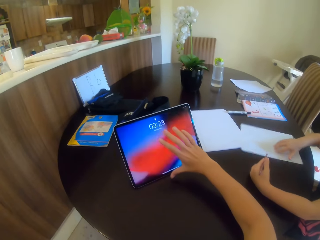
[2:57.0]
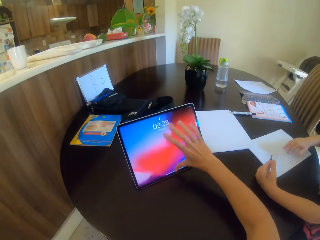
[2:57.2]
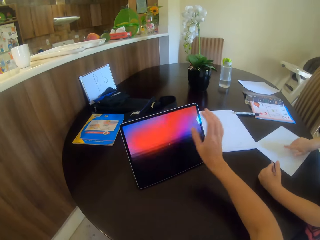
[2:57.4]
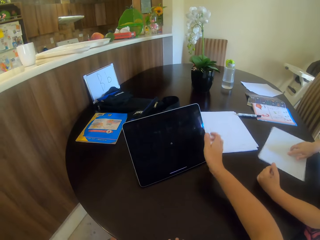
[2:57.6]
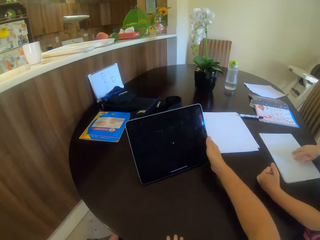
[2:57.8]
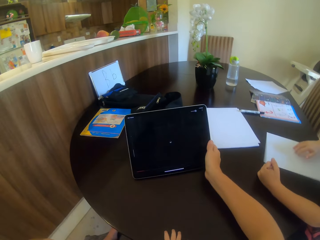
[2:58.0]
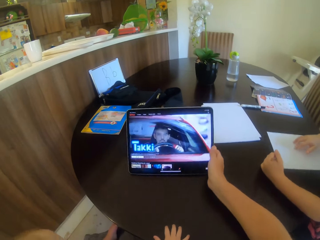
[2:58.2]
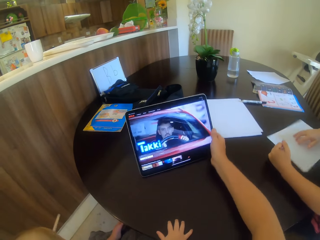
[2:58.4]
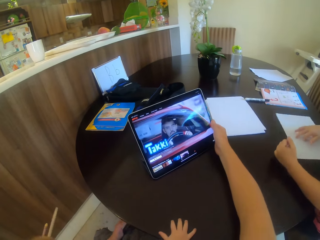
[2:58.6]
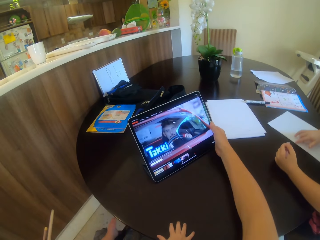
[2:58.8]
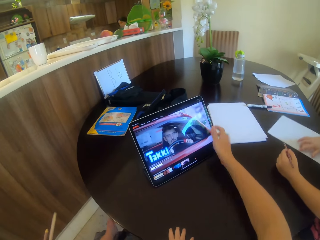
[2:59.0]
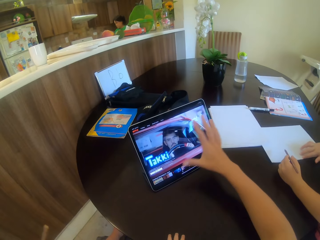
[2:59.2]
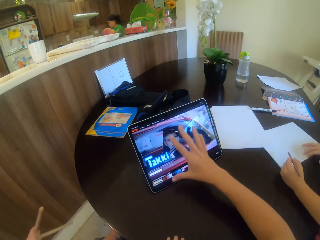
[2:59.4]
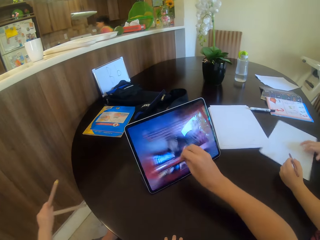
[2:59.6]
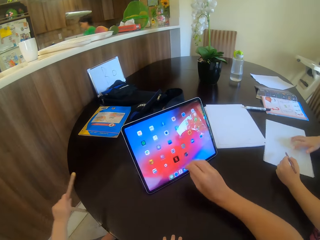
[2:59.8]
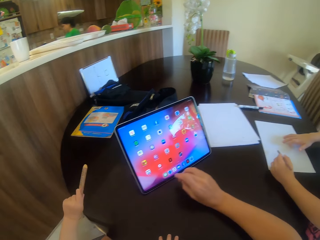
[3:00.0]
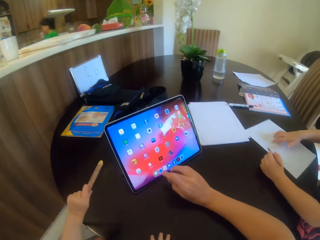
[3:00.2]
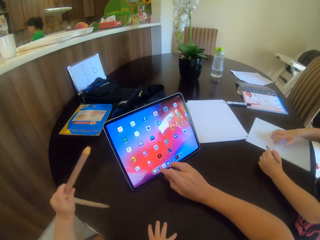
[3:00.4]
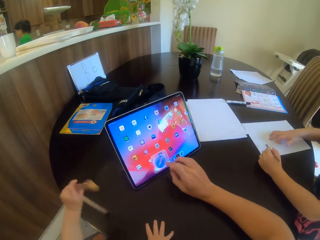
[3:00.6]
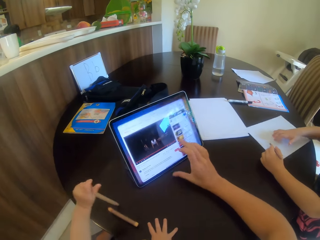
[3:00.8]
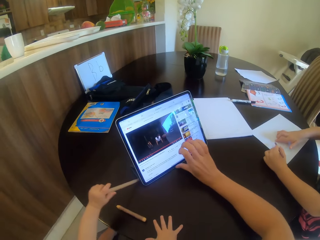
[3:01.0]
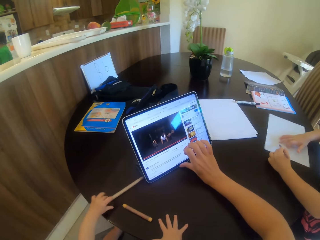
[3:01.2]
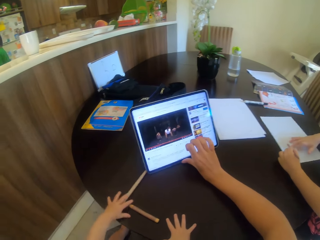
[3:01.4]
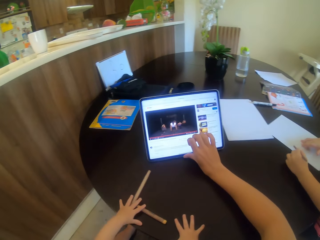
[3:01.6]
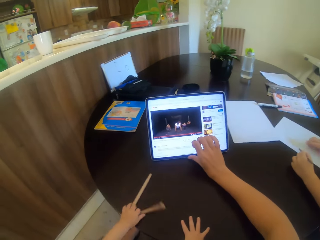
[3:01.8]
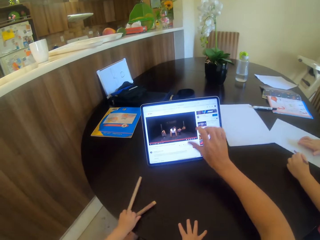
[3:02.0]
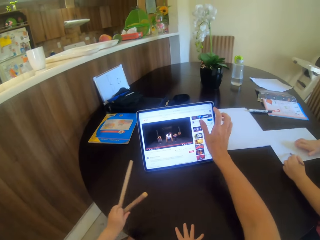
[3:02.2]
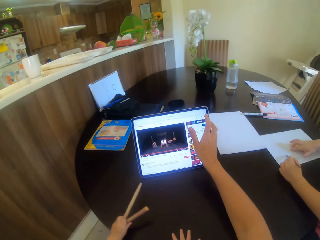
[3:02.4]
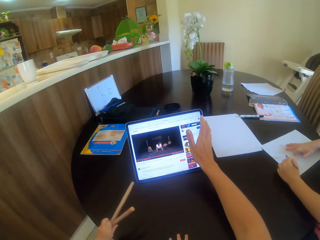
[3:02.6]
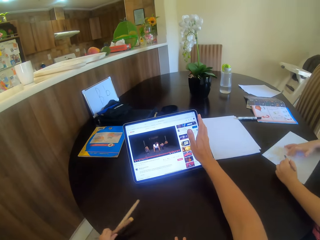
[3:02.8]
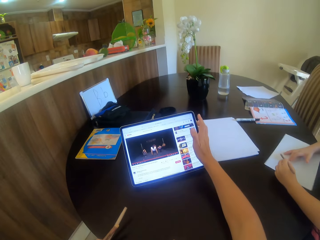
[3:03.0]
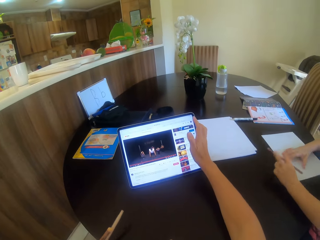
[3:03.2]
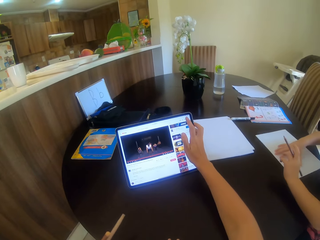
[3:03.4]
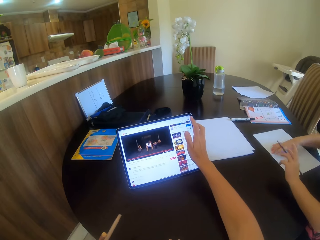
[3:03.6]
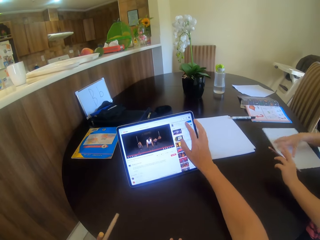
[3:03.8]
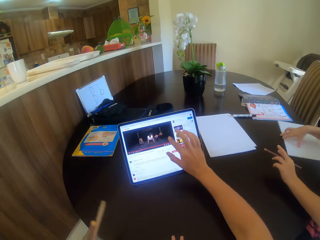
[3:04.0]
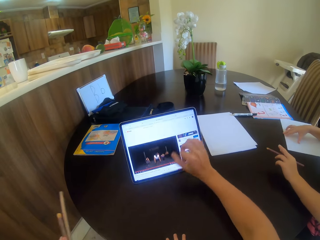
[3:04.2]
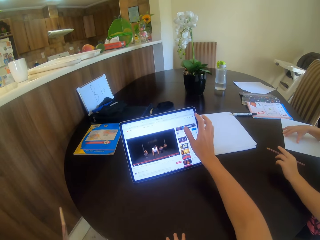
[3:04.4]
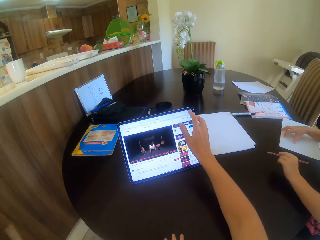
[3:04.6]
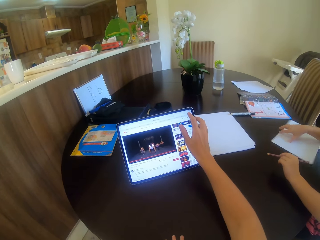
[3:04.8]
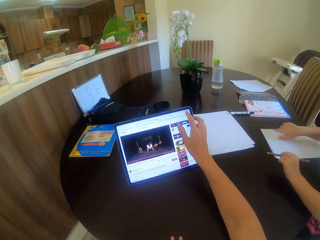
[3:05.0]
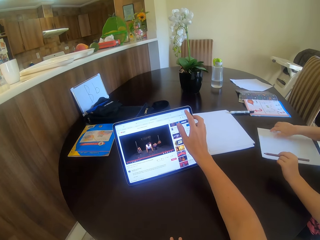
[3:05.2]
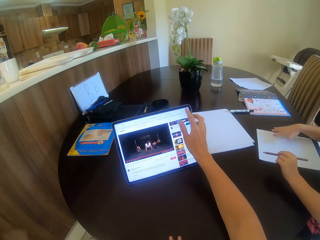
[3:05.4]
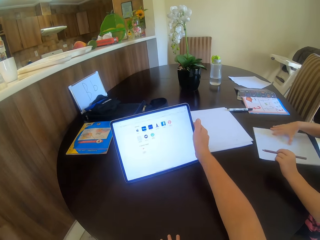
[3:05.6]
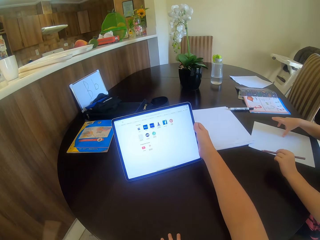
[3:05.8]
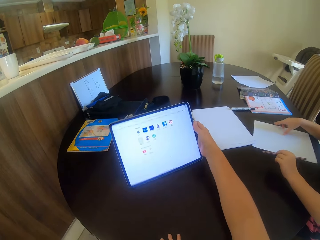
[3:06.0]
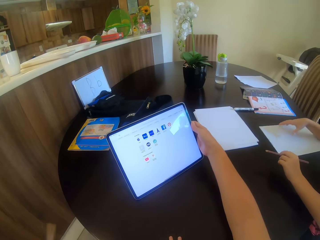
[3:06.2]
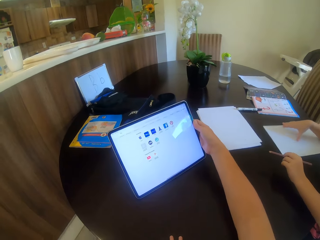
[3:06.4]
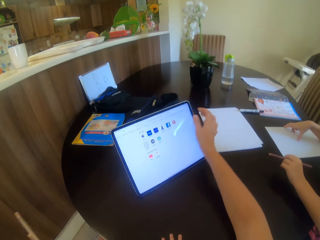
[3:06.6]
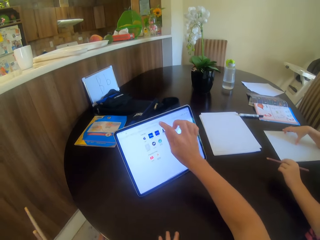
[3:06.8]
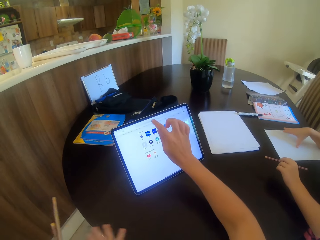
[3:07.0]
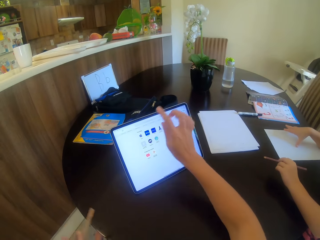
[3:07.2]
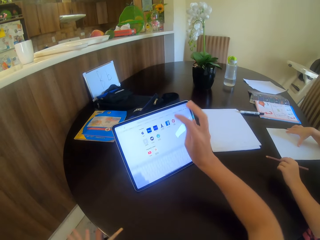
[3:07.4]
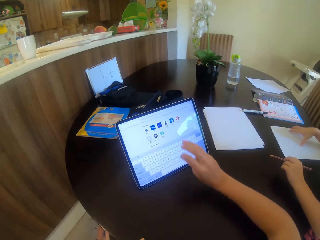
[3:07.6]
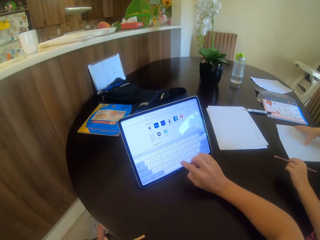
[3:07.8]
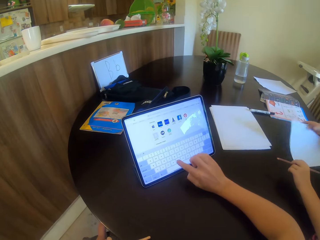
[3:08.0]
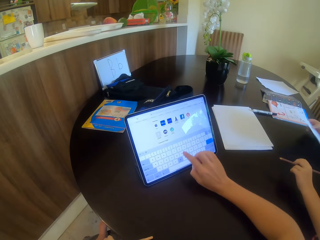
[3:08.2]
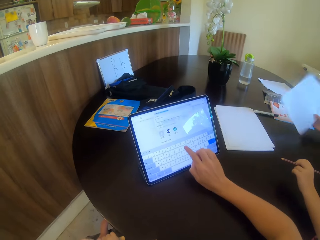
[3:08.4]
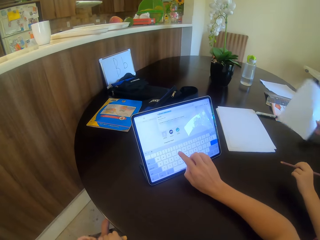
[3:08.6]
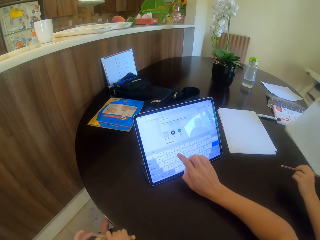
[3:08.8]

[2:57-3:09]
The camera wearer touches the tablet. A child drops pens on the table.

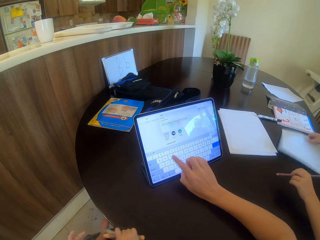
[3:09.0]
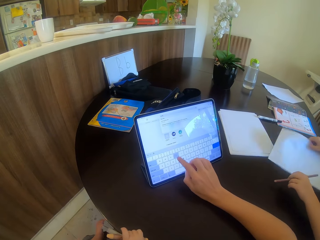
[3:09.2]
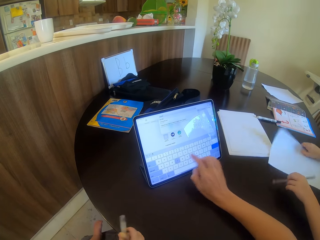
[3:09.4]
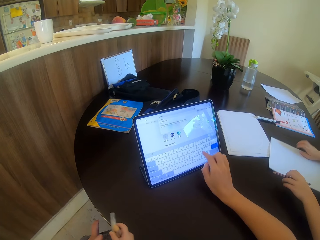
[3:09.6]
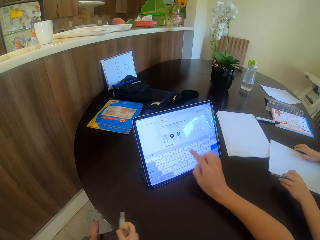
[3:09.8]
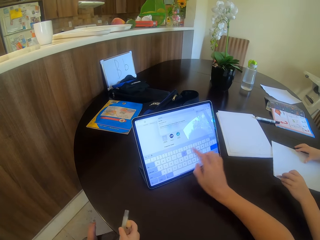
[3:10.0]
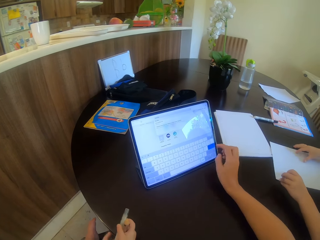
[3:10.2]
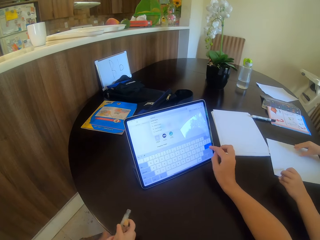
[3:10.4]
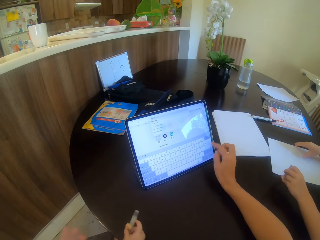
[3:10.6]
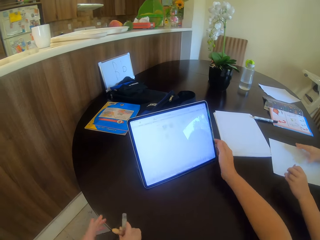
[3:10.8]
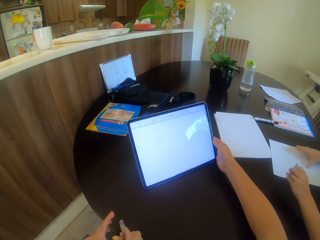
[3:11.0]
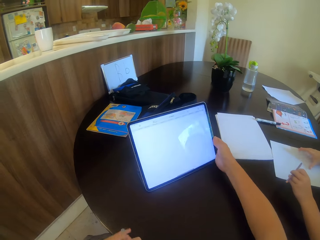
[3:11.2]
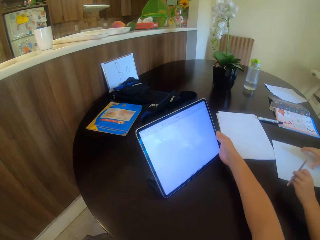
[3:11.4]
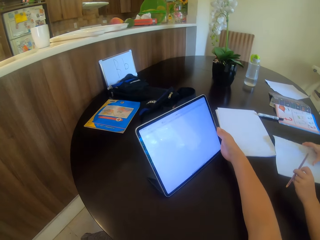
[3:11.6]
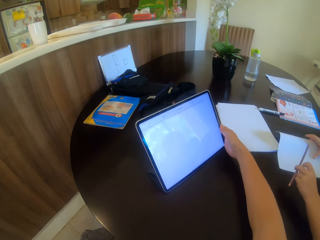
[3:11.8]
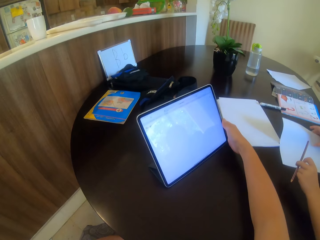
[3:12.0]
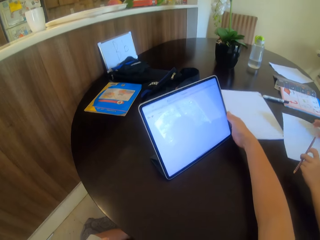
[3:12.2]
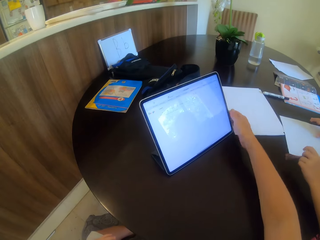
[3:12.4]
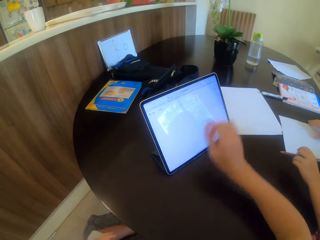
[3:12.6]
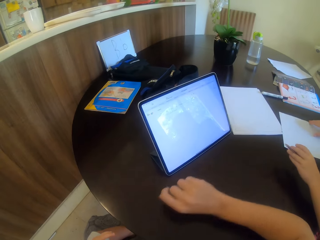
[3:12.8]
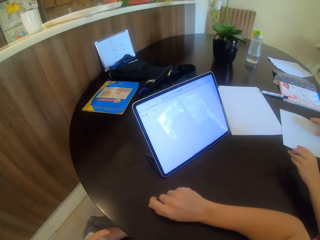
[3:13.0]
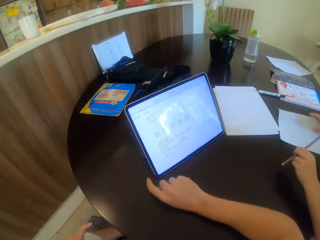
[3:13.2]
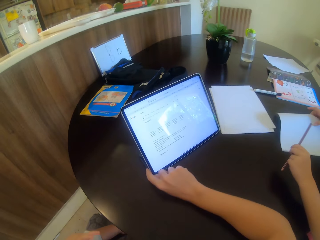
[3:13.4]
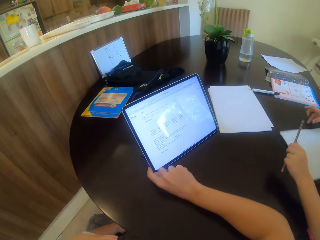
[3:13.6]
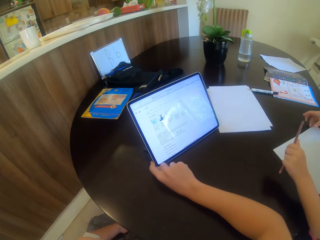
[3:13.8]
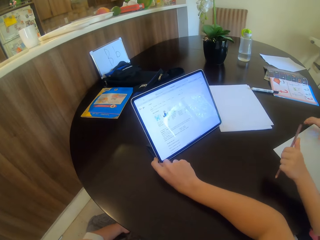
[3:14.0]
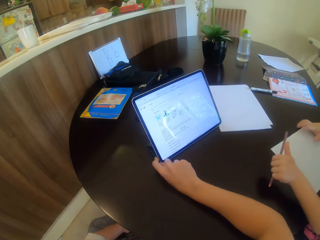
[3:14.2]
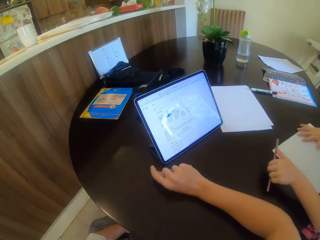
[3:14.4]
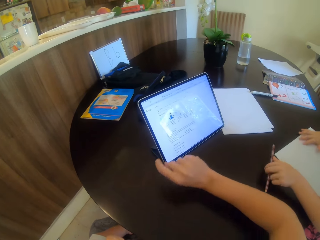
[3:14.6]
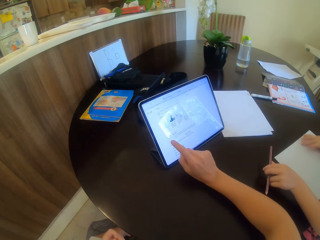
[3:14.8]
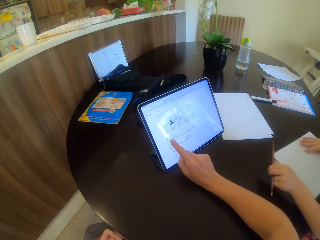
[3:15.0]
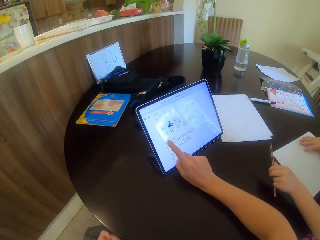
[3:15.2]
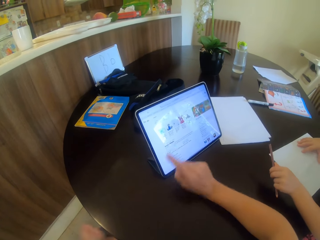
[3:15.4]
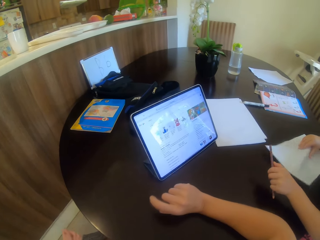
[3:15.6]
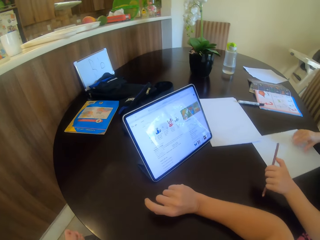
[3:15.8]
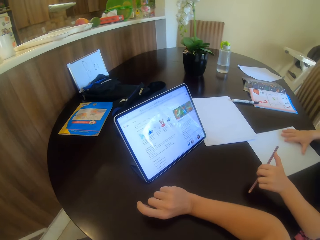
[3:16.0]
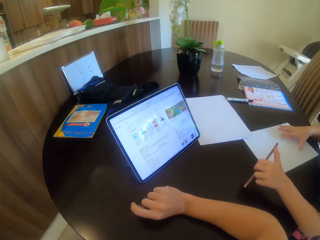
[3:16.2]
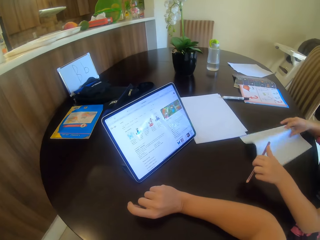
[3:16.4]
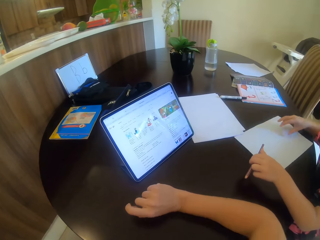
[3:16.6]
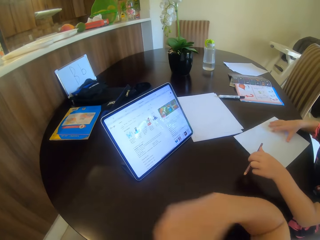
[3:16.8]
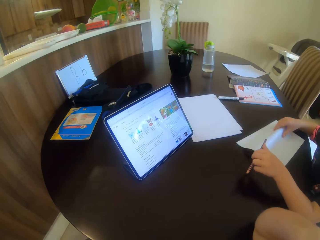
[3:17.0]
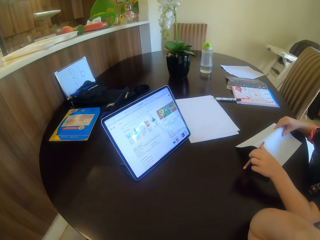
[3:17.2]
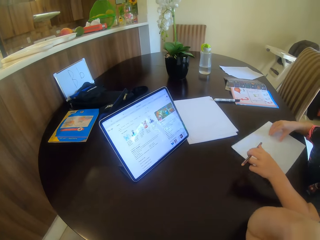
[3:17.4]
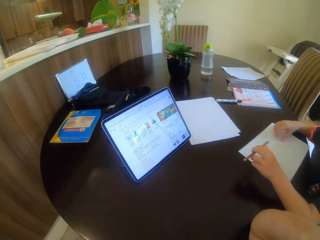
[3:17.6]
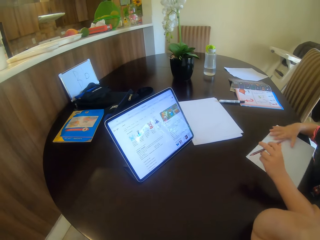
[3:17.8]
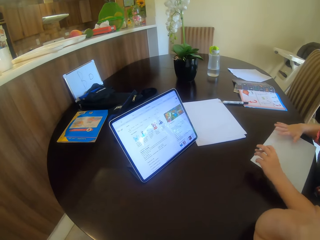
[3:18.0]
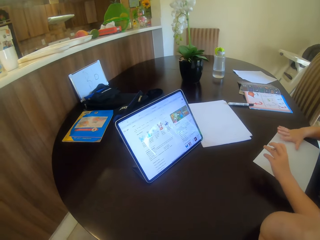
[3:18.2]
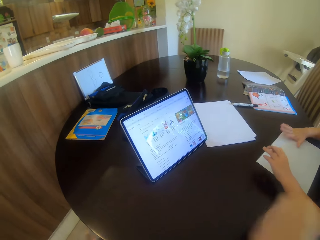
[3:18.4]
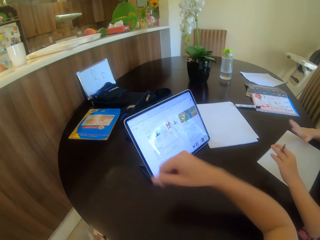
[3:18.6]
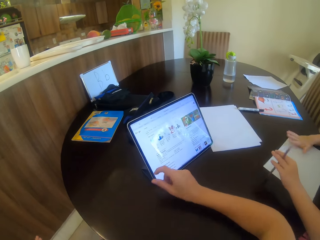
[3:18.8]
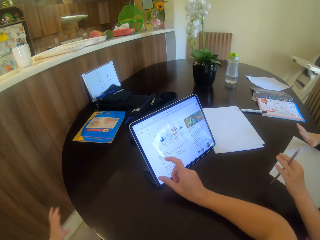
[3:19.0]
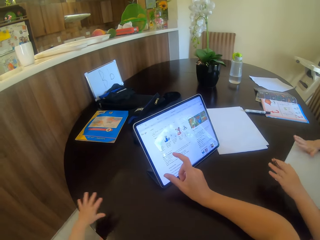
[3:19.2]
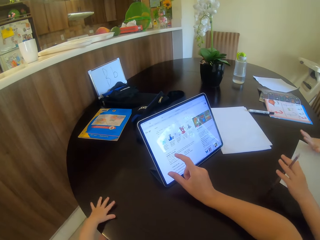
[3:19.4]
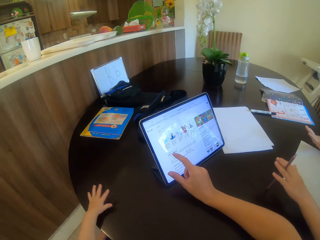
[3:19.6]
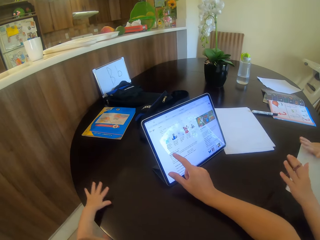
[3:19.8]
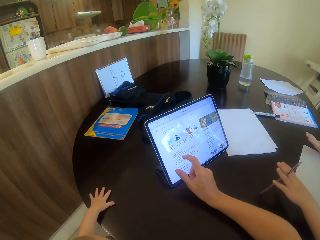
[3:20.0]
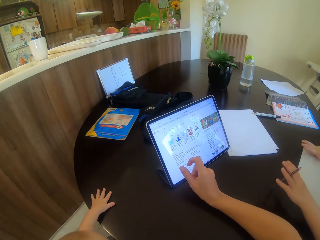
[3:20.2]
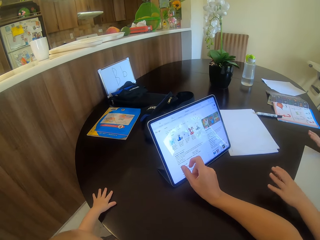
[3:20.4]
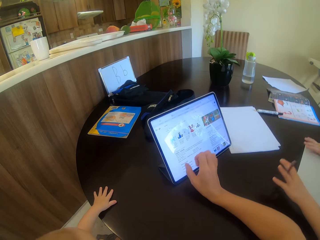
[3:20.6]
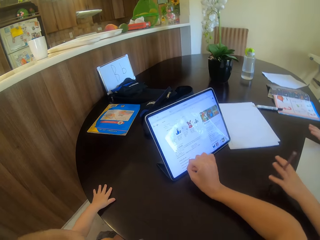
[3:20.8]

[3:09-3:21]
The camera wearer moves the tablet and touches the tablet. A child taps his hands on the table.
